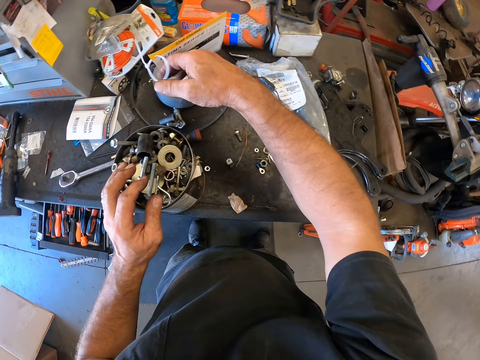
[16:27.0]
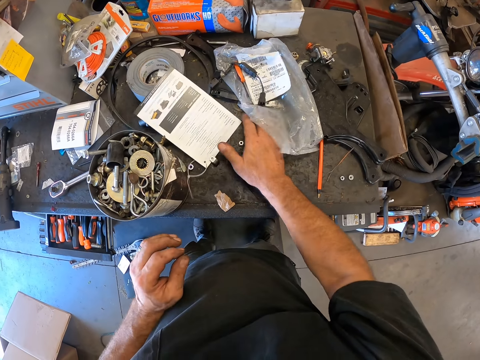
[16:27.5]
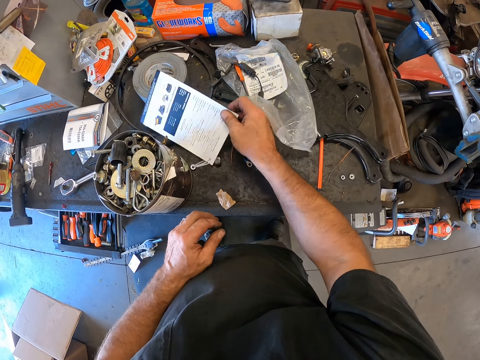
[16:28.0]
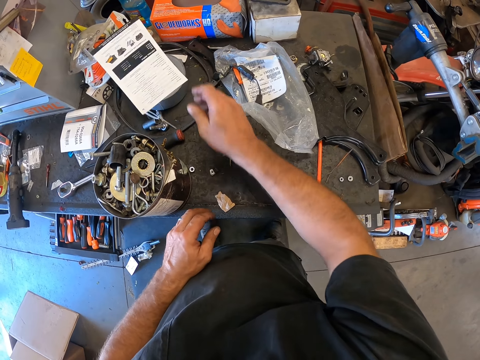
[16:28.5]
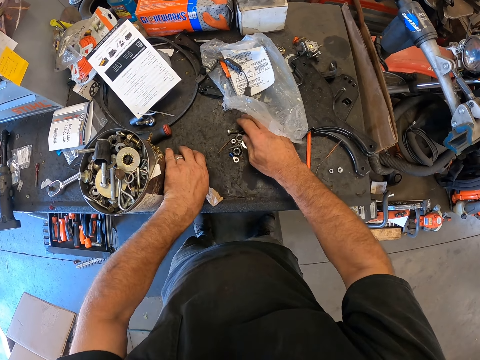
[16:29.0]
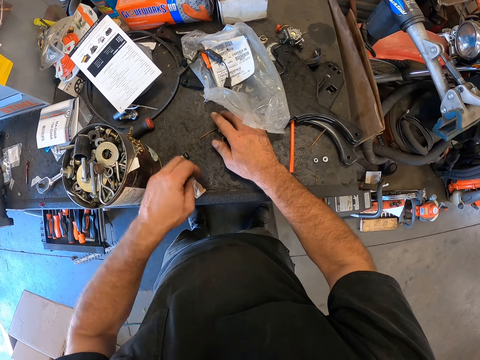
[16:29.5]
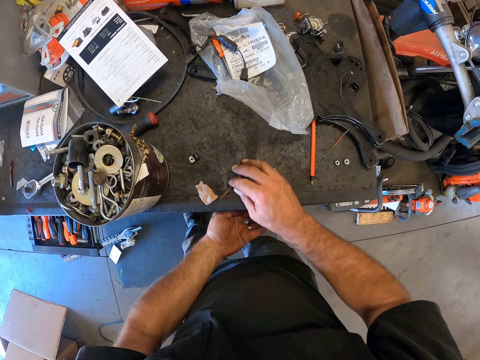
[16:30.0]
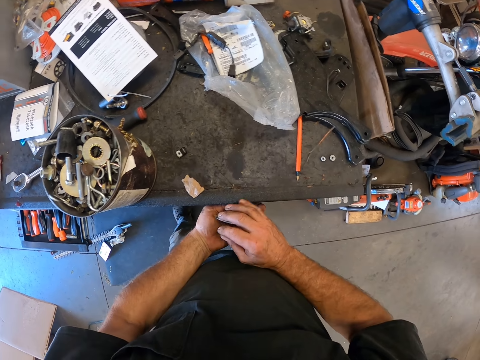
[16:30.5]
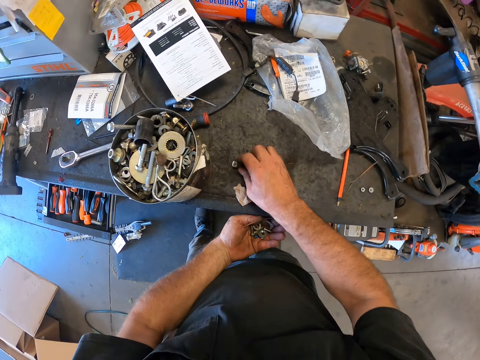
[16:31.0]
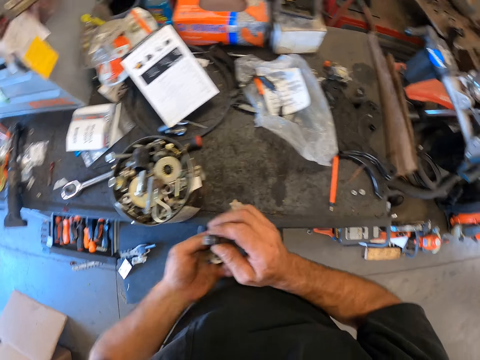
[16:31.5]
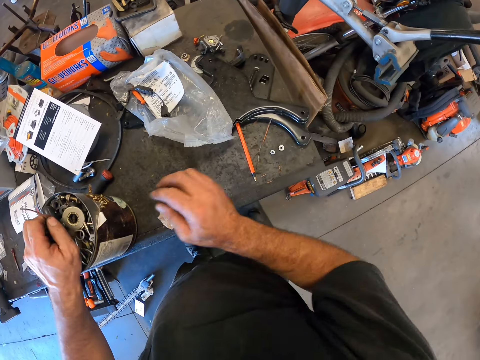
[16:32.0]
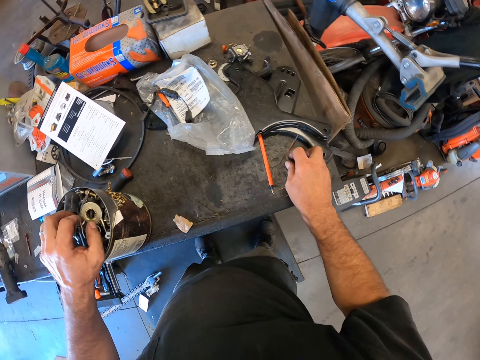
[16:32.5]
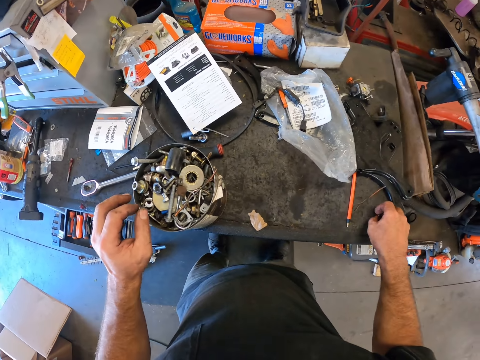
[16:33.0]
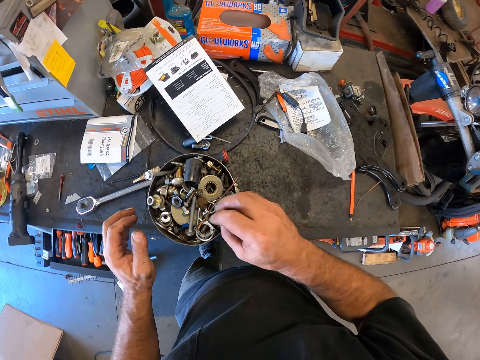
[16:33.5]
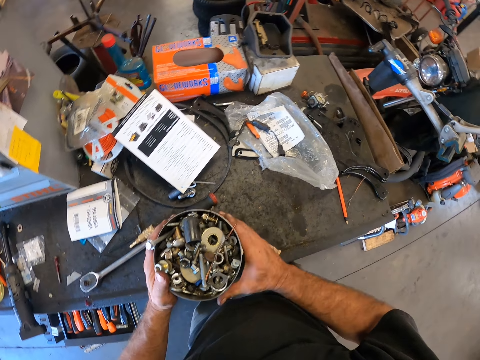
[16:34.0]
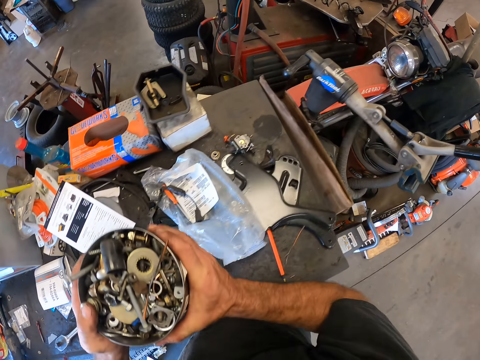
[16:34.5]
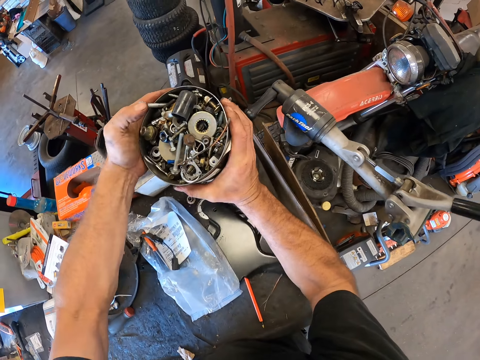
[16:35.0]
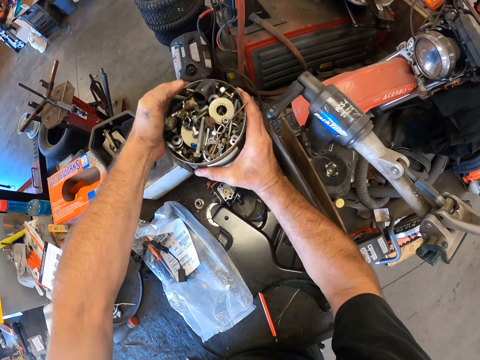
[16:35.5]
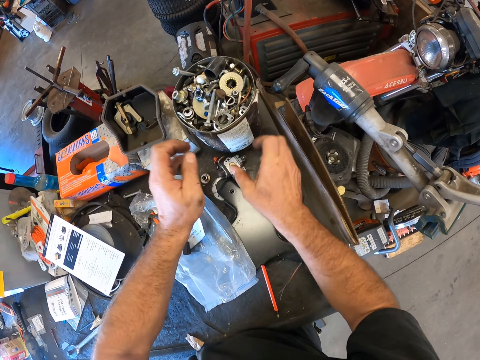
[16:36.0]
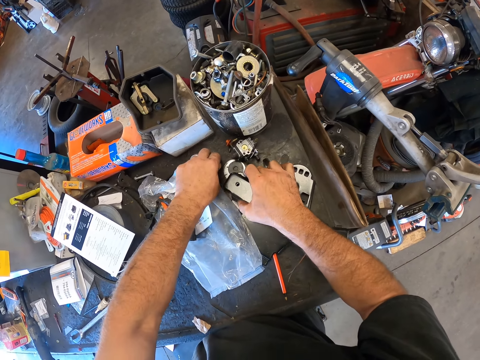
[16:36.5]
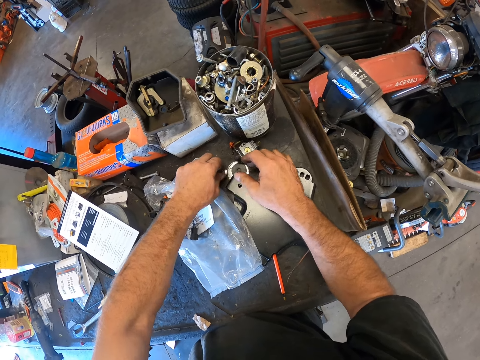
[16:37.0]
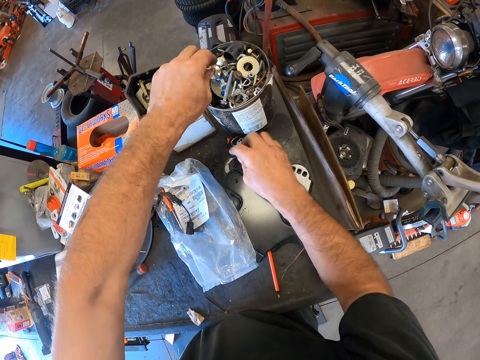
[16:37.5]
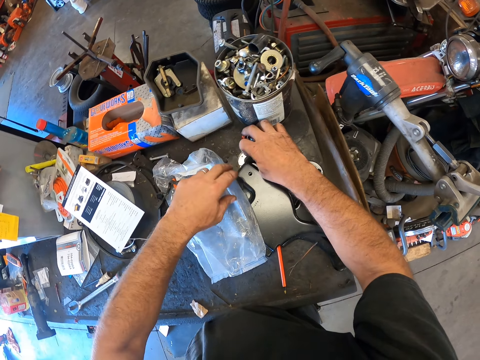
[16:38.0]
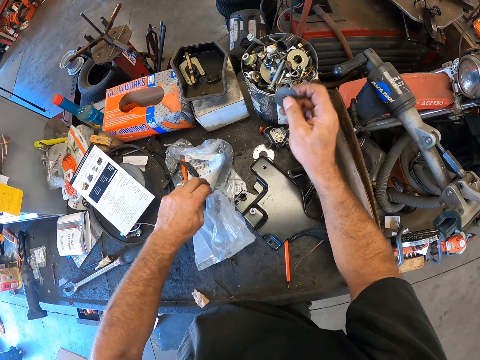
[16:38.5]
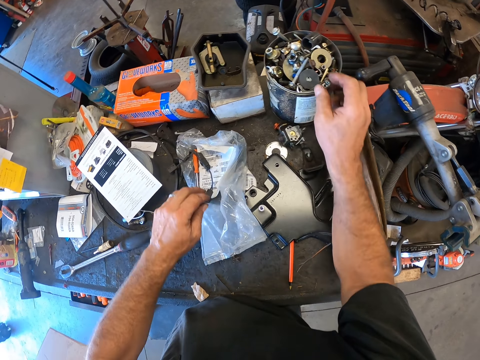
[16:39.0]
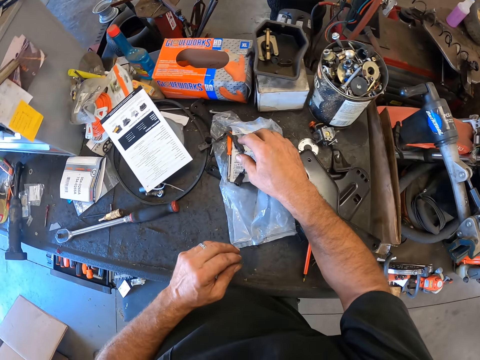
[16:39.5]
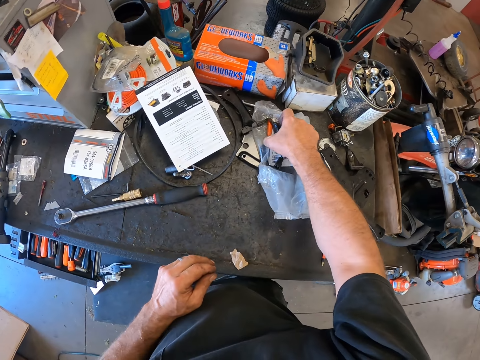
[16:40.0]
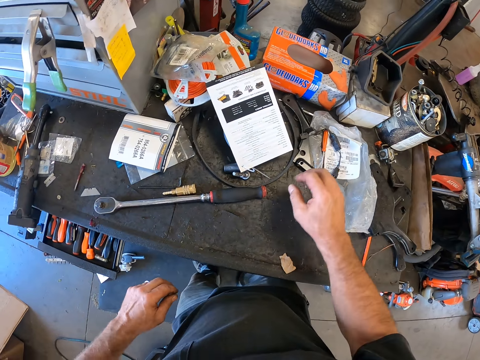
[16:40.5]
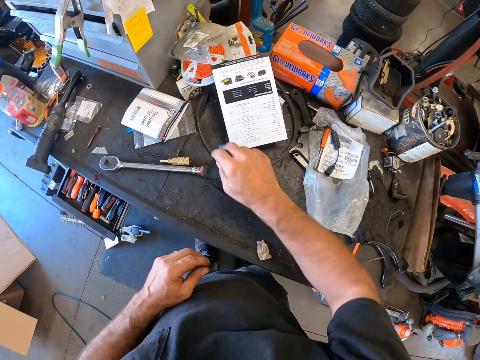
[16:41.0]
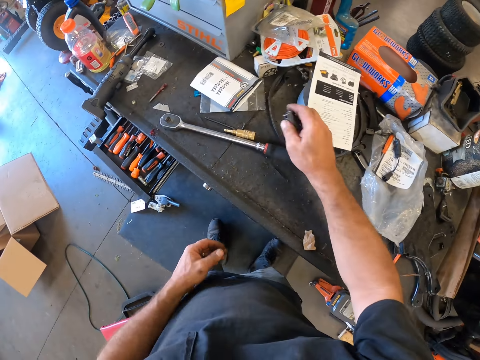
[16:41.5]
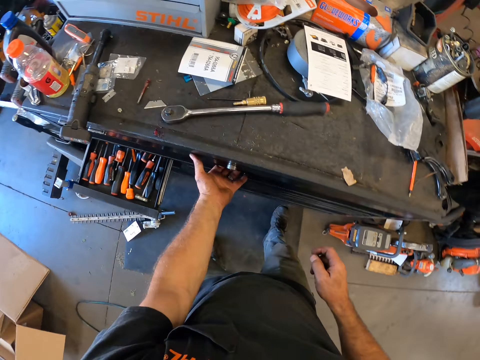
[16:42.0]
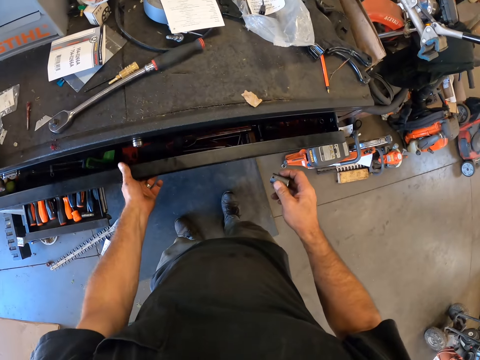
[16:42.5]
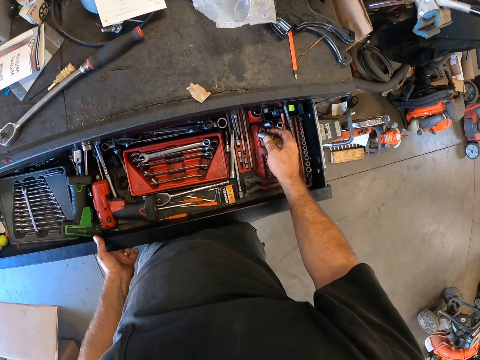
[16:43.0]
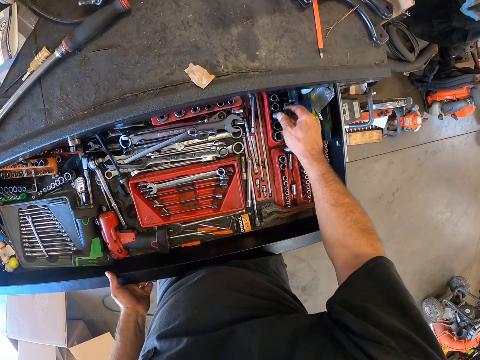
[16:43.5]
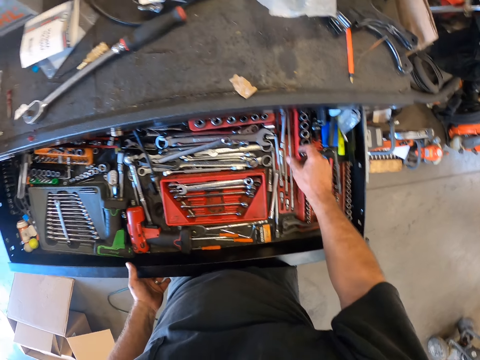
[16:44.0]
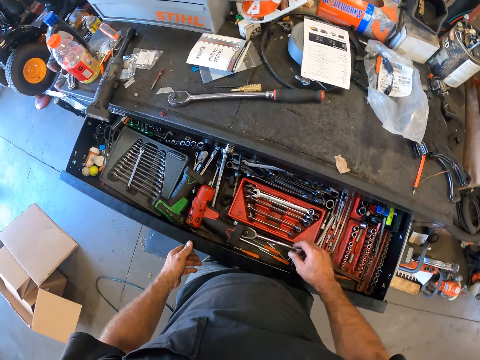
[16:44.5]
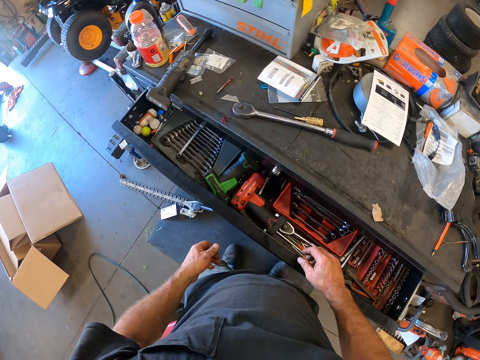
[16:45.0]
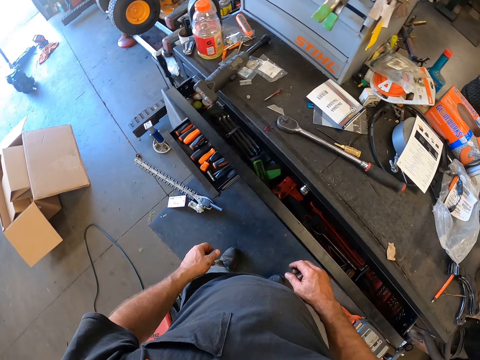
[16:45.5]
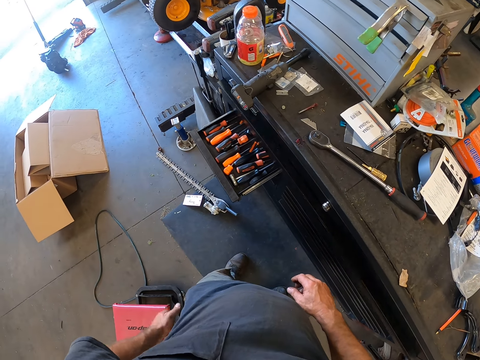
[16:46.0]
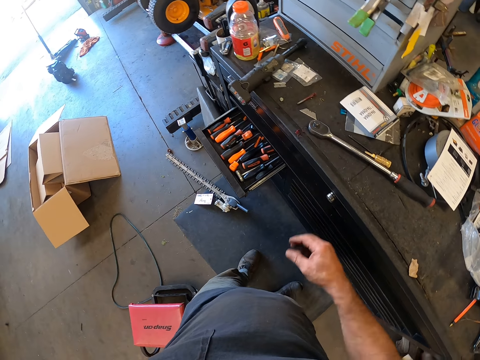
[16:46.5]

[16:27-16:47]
The camera wearer drops the plastic tag of the paper on the tool box with his right hand. He moves the plastic tag of the paper on the tool box with his right hand. He picks up the paper from the table and drops the paper on the table. He swipes more tools from the tool box with both of his hands. He moves the washers and the nuts from the table to his left hand. He places the tools into the metal can on the tool box with both of his hands. He picks up more tools from the tool box with his right hand. He places the tools into the metal can on the tool box with his right hand. He moves the metal can on the tool box with both of his hands. He picks up another screw from the tool box with his left hand. He places the screw into the metal can on the tool box with his left hand. He holds a plastic bag on the tool box with his left hand. He picks up another washer from the tool box with his right hand. He places the washer into the metal can with his right hand. He touches the plastic bag on the tool box with his right hand. He moves something on the table. He picks up another lug nut remover or socket wrench from the tool box with his right hand. He opens the first drawer of the tool box with his right hand. He places the third lug nut remover in the drawer in the tool box with his right hand. He closes the first drawer of the tool box with his left hand.
